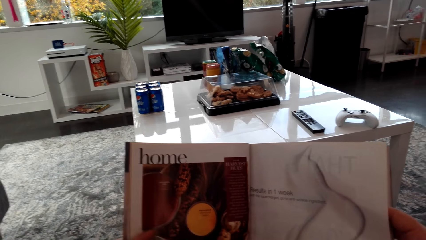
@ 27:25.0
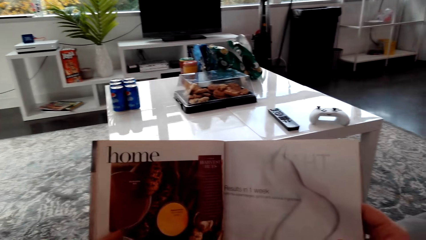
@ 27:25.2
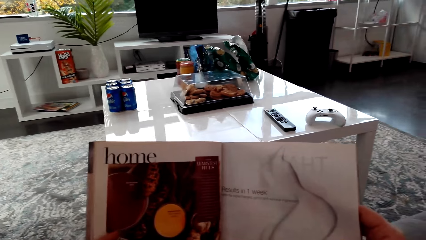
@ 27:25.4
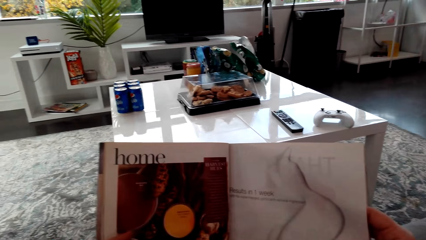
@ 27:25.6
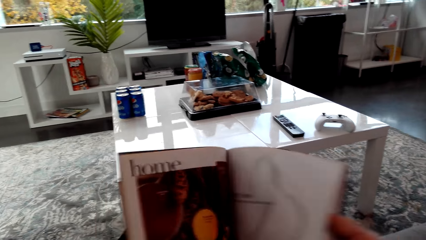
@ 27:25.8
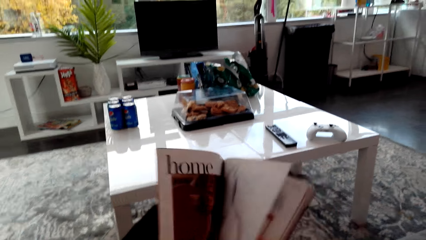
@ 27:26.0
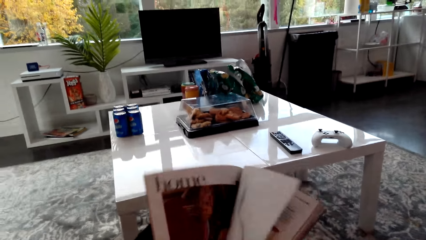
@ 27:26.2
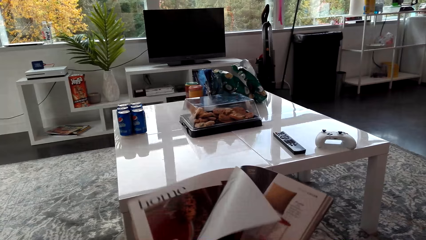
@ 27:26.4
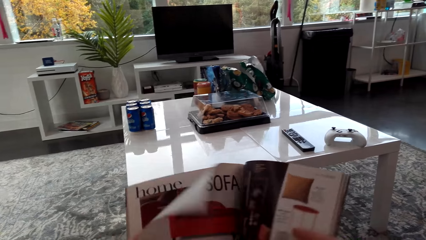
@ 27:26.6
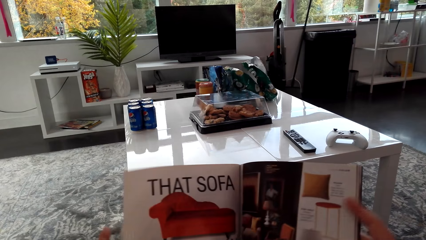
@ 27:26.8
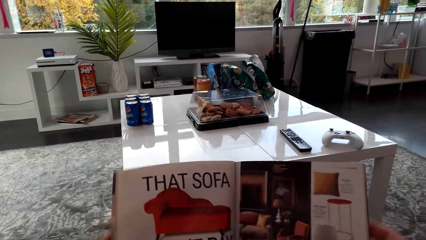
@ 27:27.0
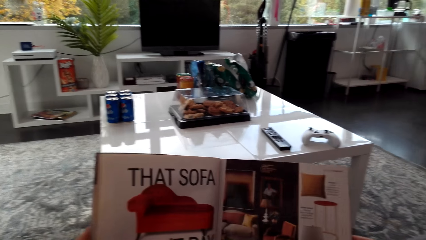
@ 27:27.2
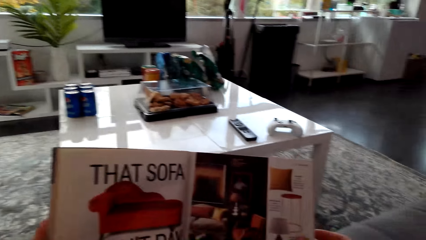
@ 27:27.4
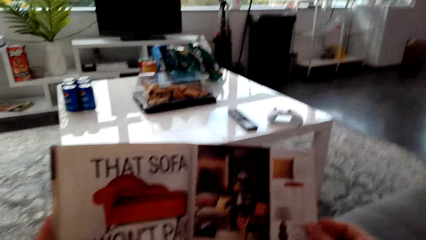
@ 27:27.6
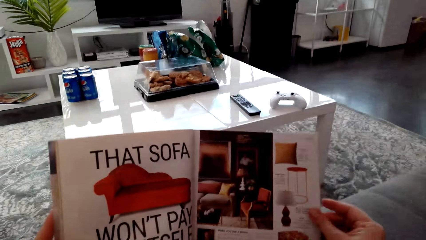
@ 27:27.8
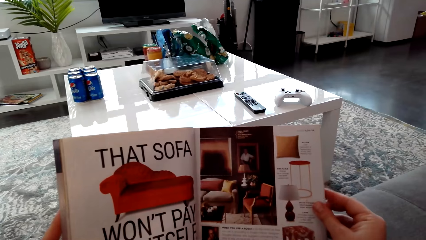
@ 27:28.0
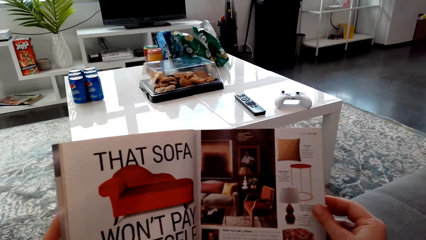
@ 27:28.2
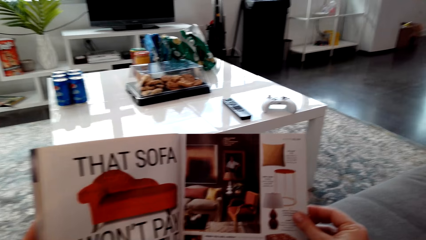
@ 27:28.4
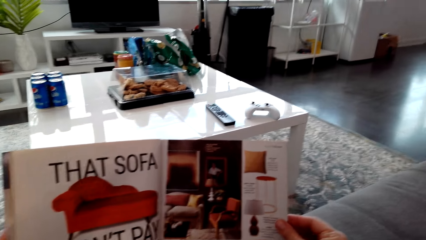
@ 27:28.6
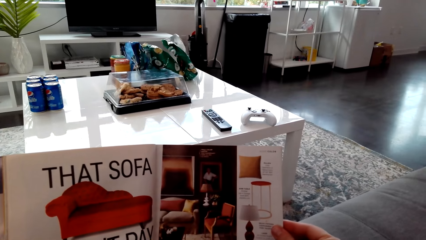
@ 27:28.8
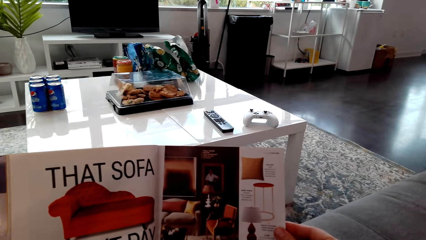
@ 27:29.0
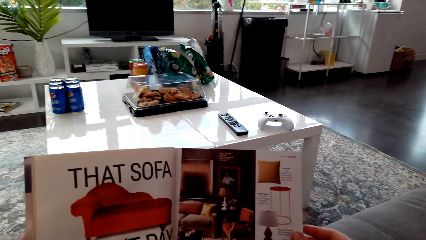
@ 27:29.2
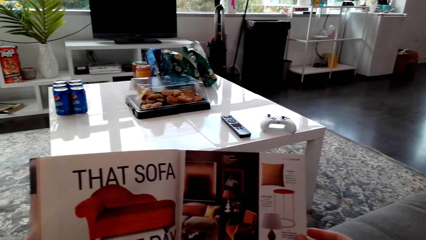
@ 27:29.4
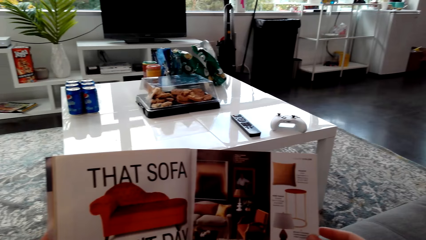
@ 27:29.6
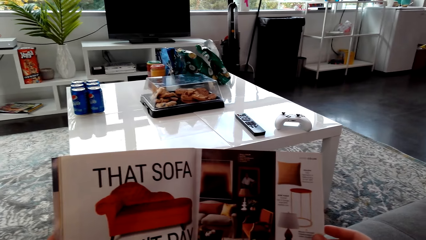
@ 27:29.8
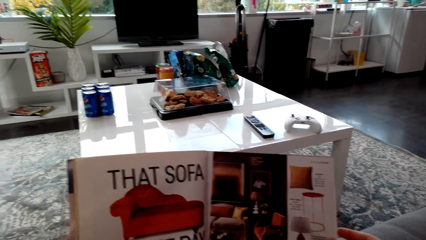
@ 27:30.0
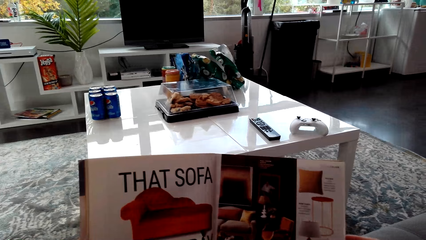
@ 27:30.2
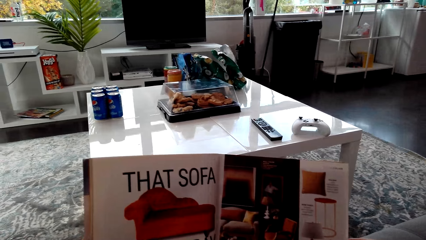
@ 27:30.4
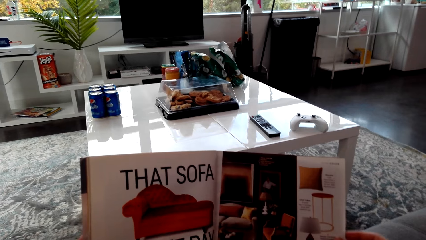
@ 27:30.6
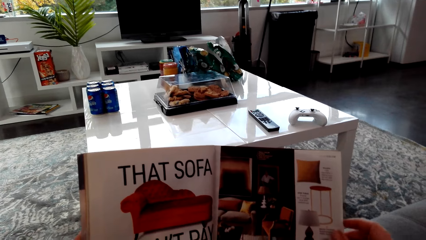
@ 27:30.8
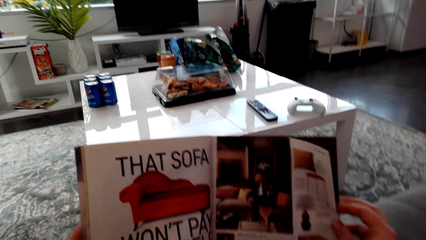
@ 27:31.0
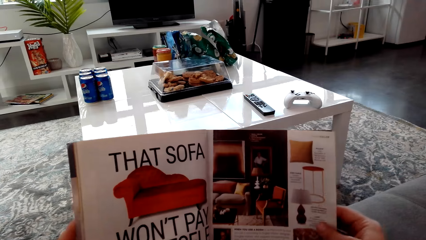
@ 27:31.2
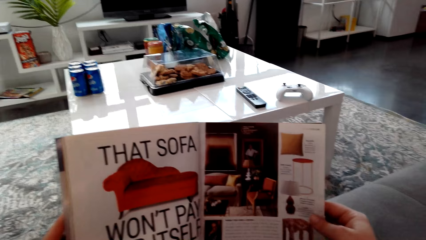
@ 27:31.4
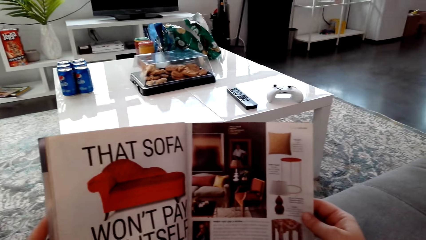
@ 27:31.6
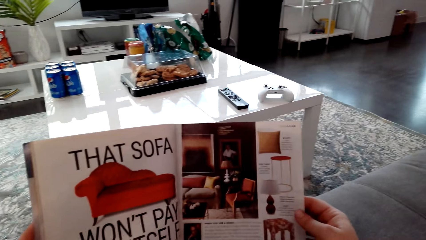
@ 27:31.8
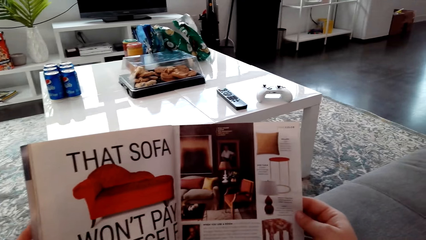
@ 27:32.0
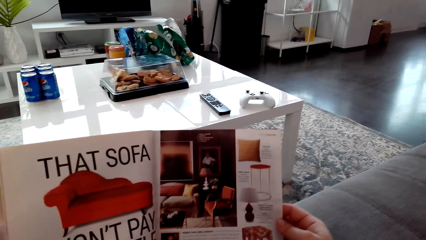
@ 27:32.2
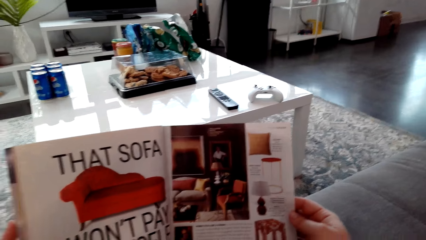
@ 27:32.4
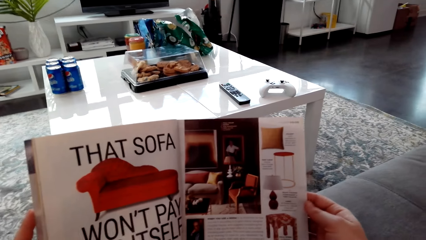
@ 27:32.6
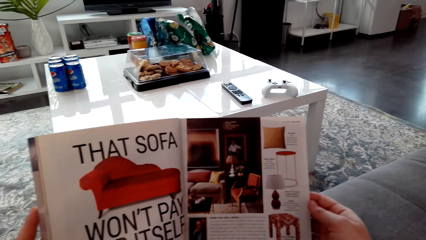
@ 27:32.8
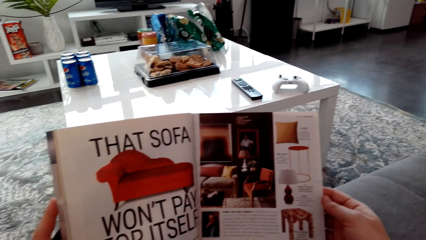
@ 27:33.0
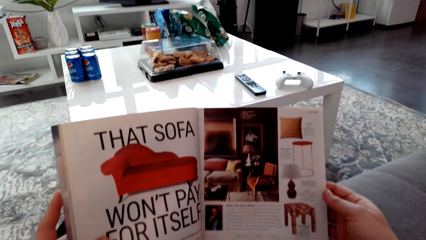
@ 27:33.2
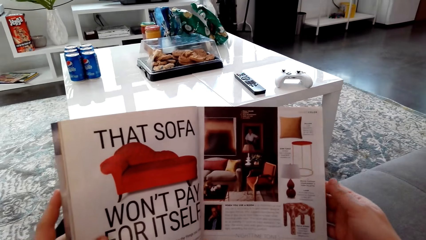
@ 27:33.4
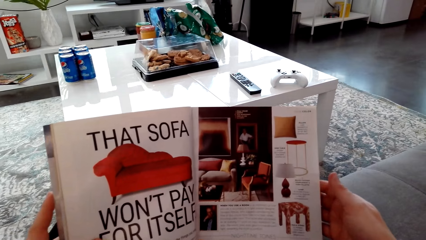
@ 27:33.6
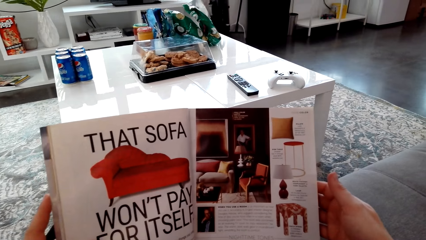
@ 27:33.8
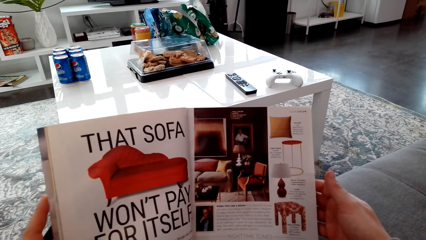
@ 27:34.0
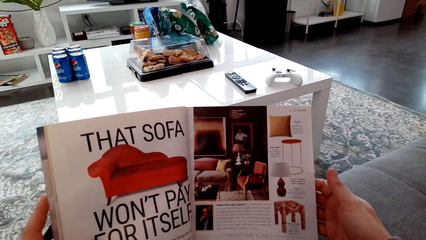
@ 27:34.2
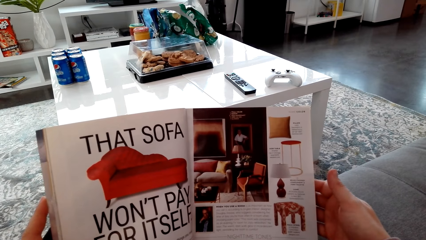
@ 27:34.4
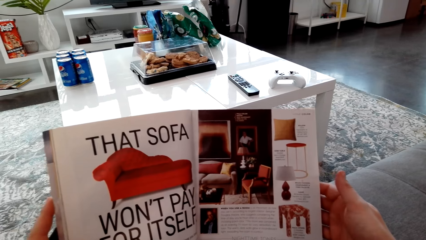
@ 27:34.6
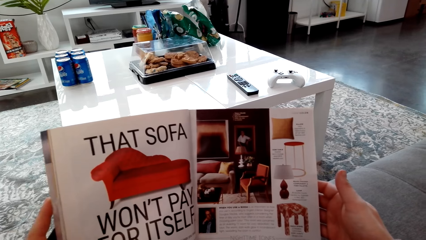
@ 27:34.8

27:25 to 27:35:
The camera wearer turns the page of the magazine. They read the page of the magazine.

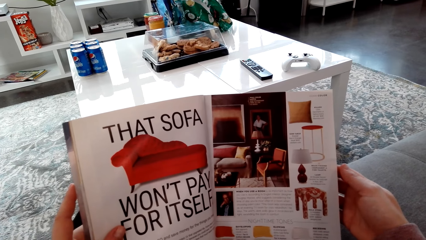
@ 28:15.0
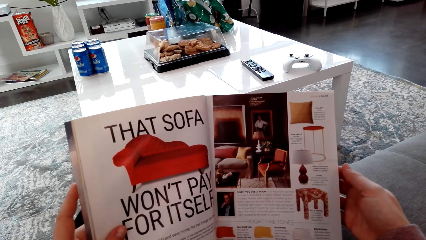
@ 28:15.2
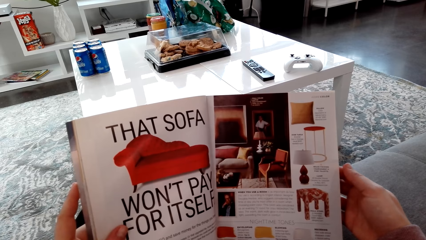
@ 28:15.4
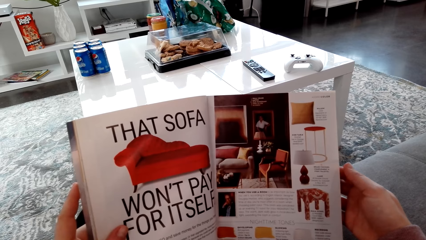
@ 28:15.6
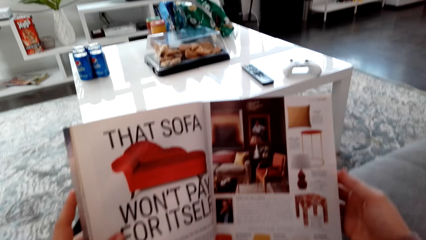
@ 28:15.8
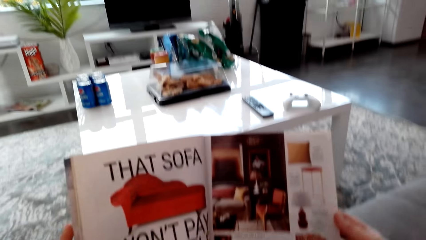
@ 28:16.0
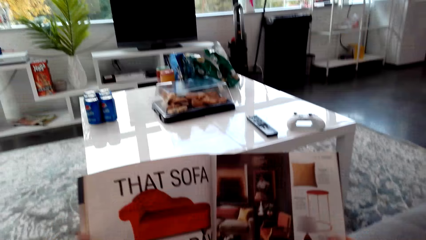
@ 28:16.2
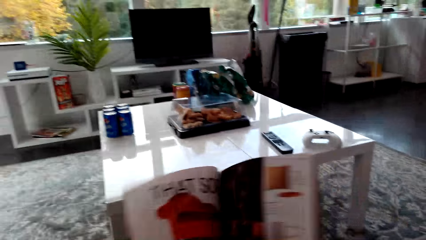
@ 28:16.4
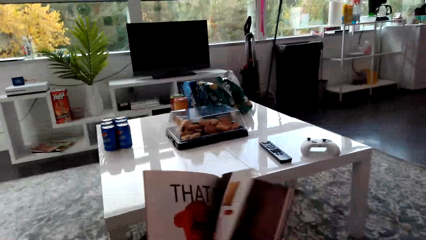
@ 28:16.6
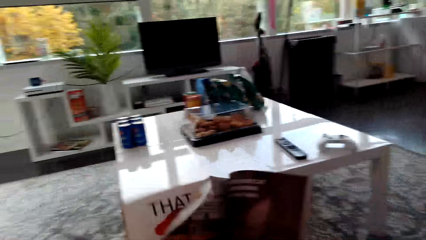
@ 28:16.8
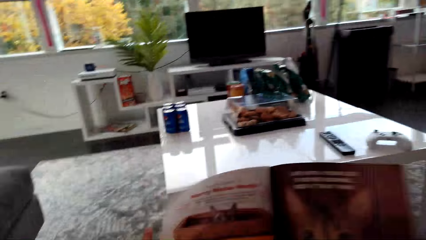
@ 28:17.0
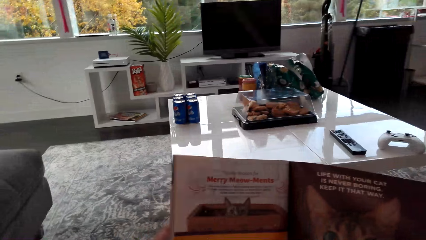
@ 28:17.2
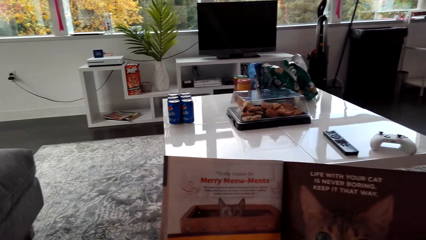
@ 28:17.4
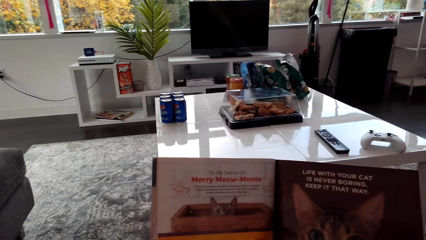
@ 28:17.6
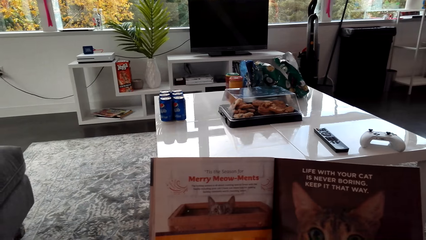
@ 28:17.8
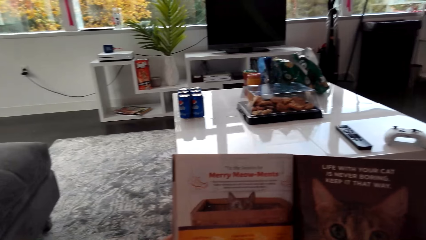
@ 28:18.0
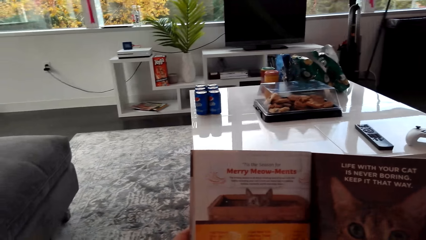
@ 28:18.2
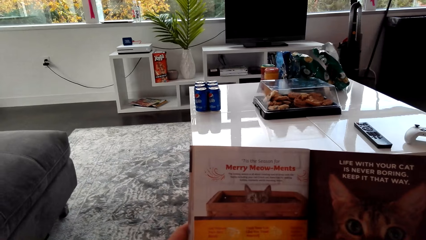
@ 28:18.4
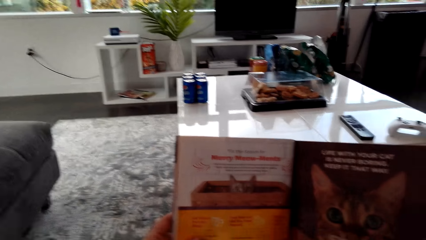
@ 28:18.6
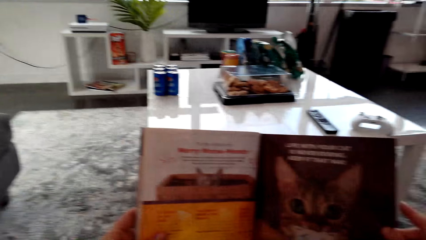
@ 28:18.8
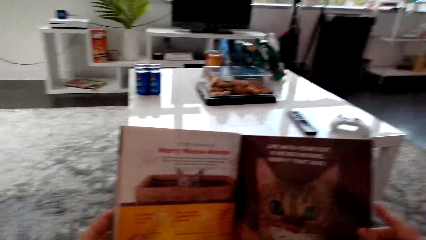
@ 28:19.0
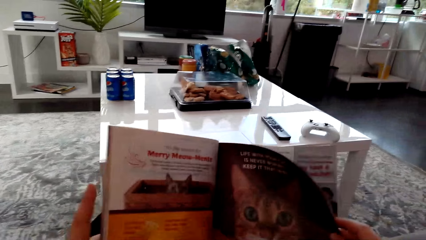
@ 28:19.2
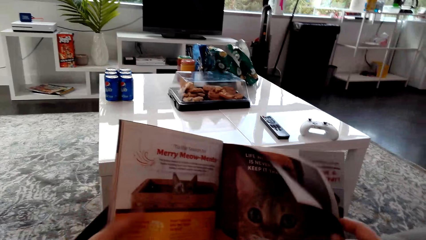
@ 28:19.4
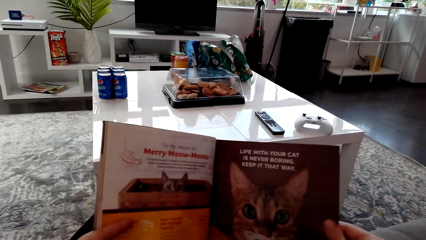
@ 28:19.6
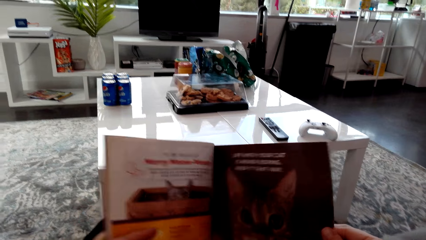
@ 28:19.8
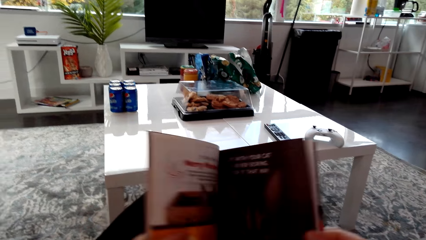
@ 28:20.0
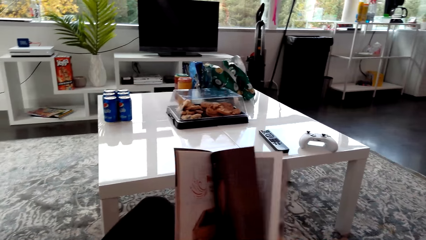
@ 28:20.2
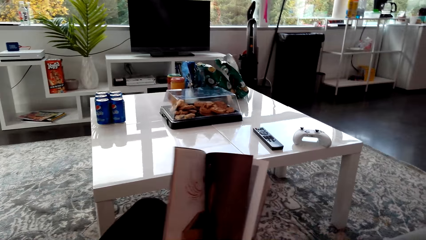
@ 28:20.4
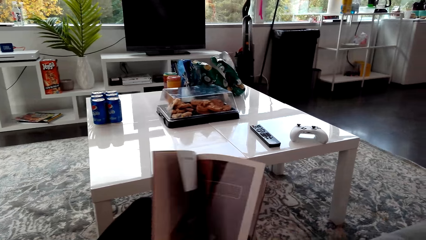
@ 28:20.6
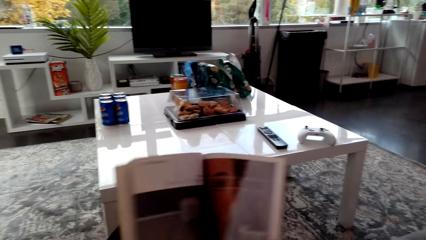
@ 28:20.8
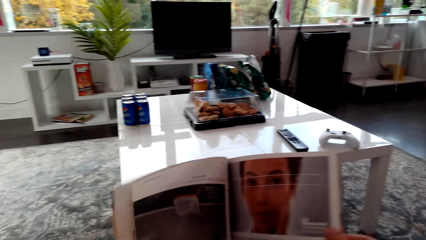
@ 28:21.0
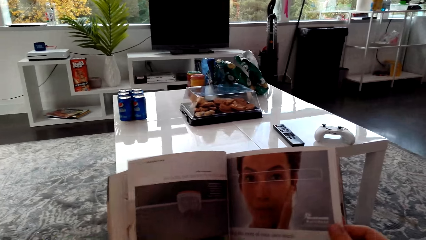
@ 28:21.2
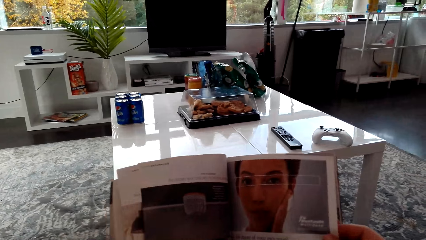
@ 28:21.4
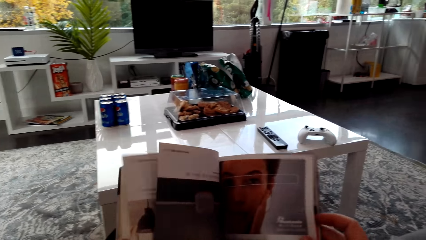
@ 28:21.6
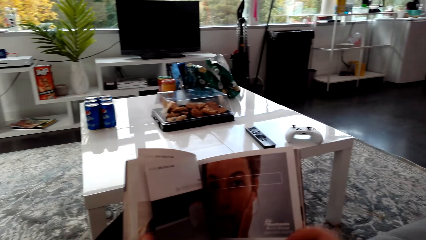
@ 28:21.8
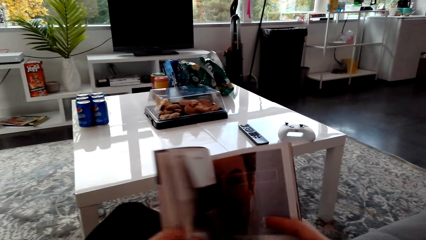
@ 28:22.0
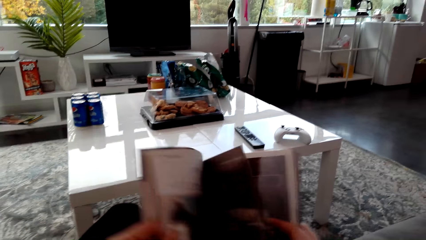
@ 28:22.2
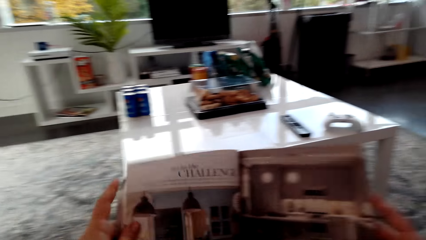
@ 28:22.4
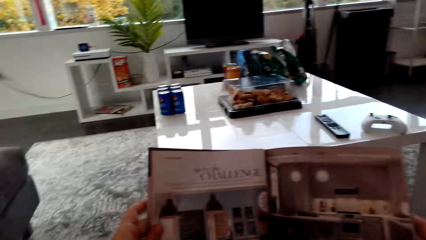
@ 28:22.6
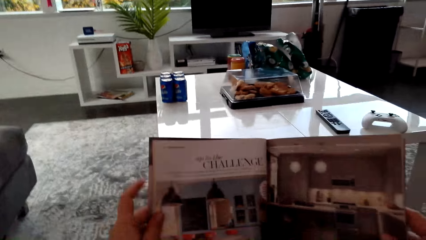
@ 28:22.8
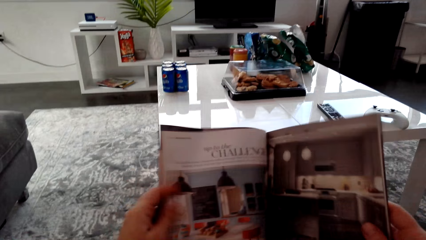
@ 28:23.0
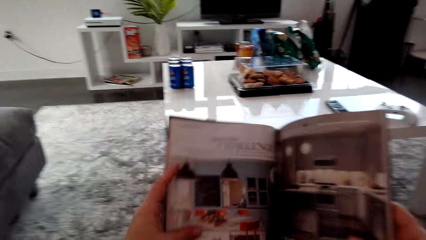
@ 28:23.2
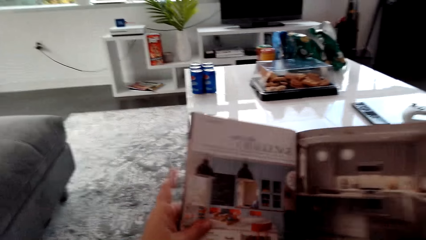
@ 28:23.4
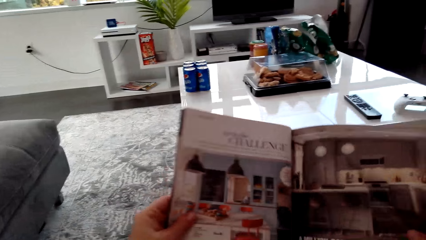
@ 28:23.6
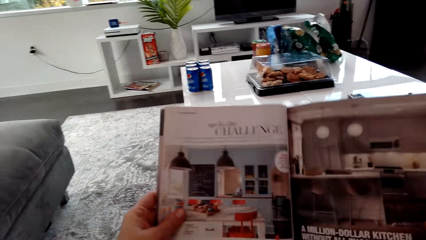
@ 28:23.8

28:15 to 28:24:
The camera wearer turns the page of the magazine. They open a page of a book again.
